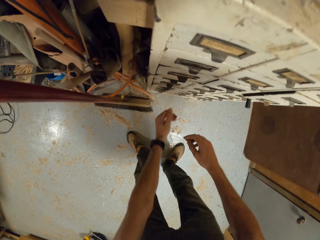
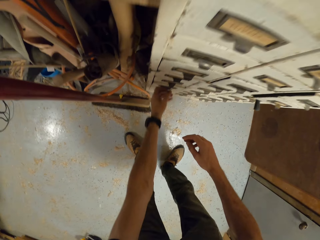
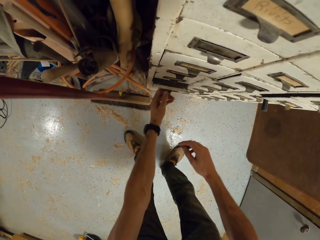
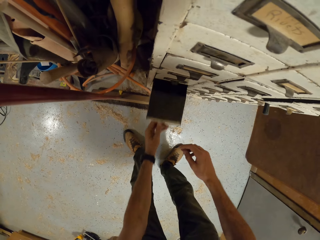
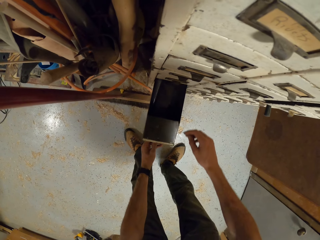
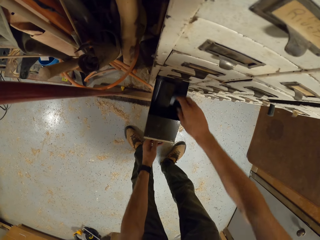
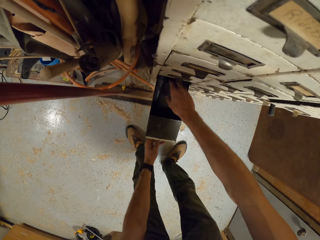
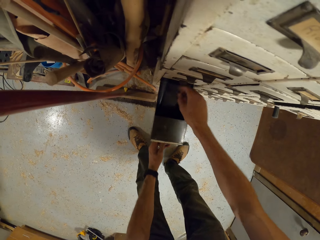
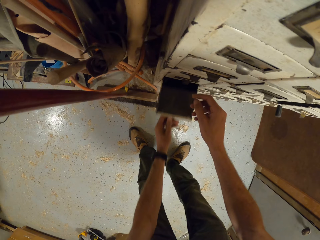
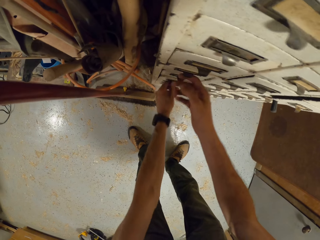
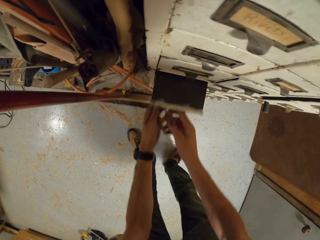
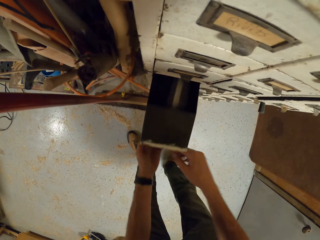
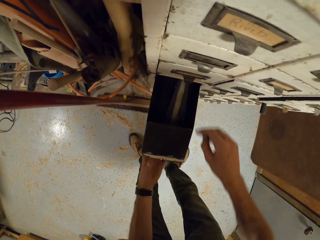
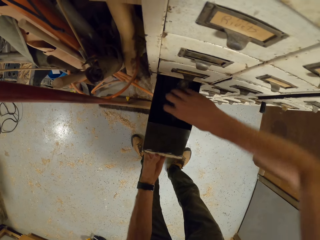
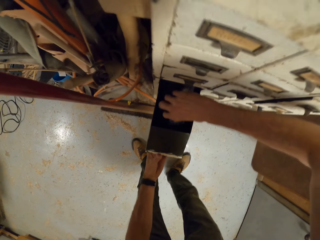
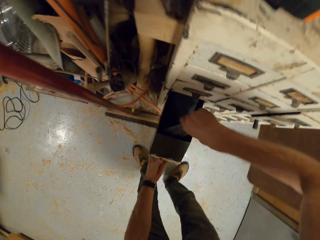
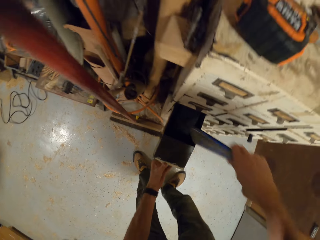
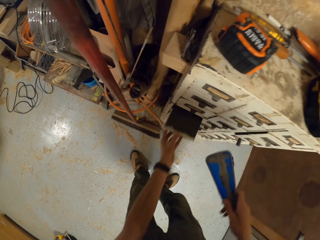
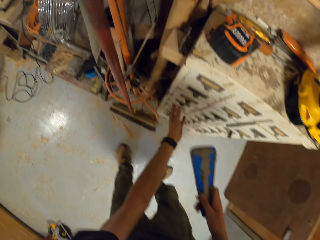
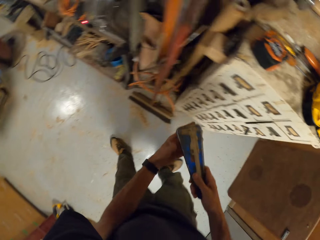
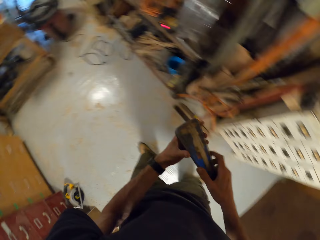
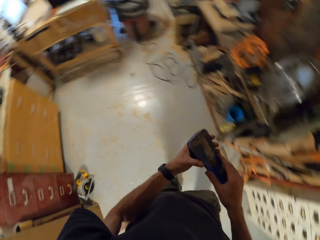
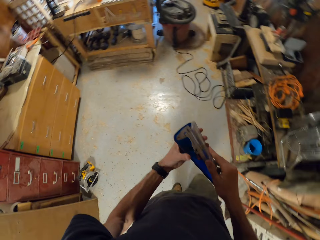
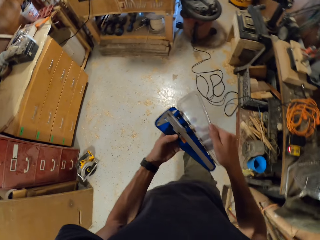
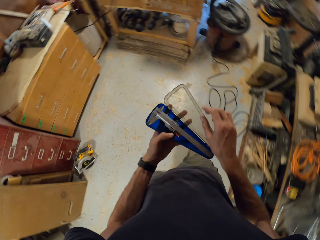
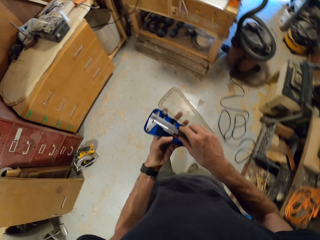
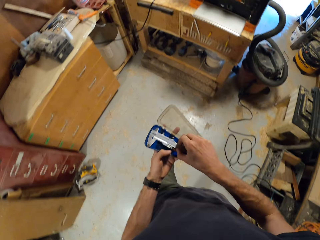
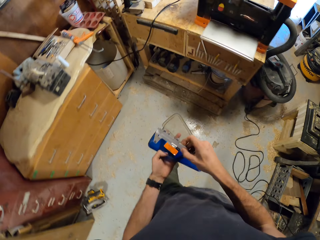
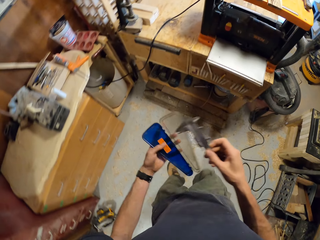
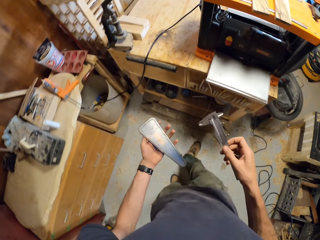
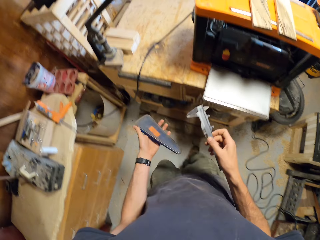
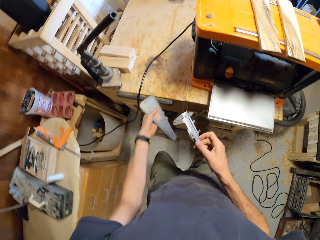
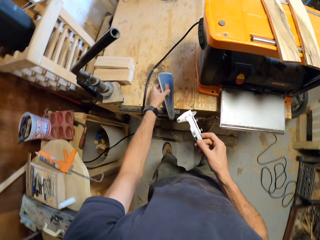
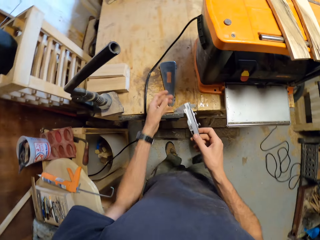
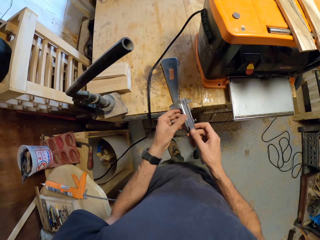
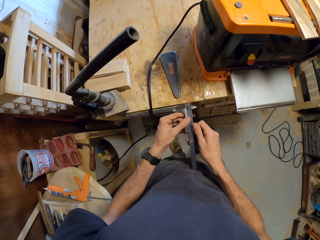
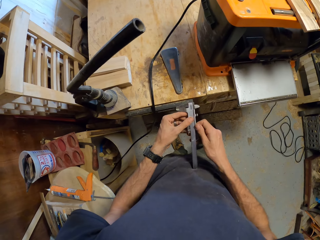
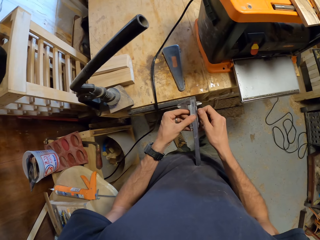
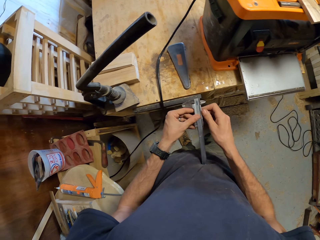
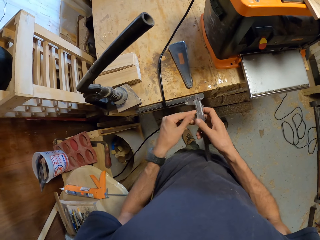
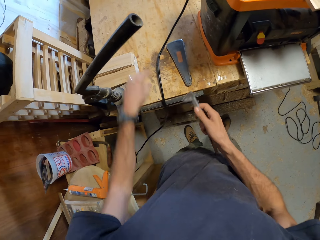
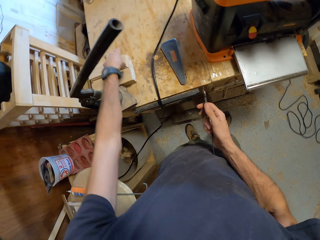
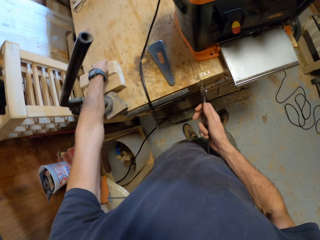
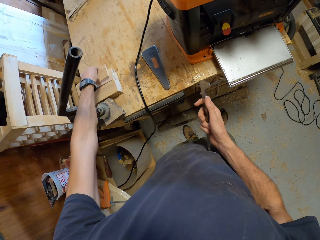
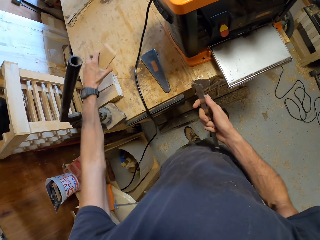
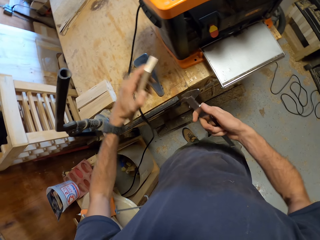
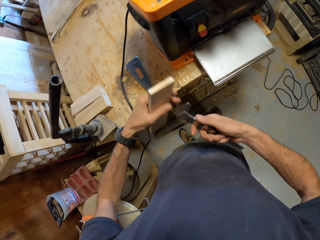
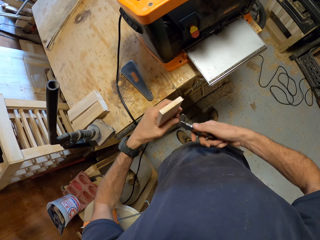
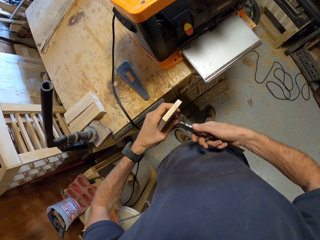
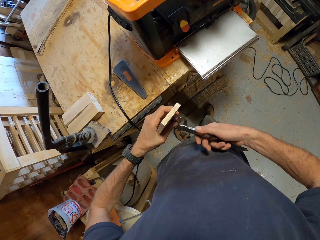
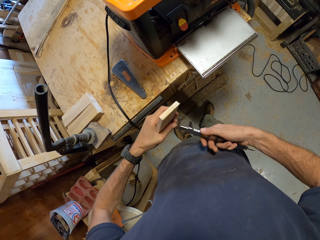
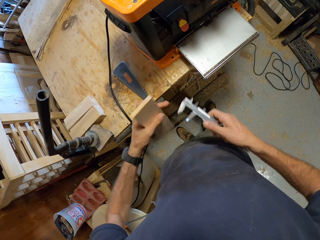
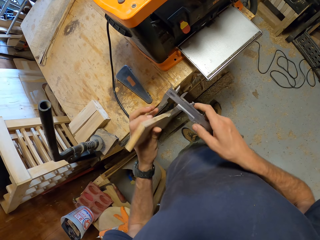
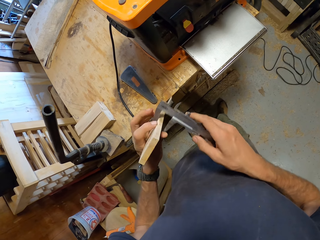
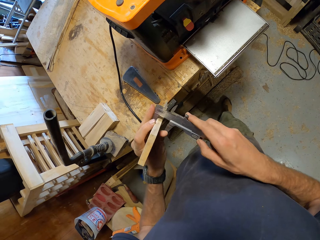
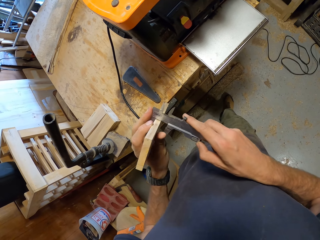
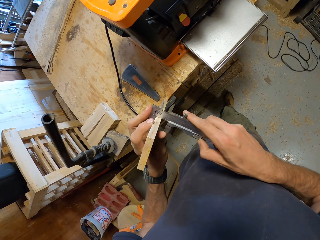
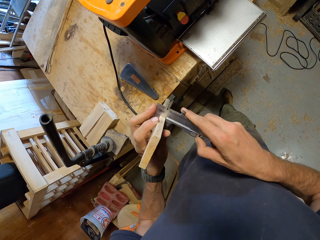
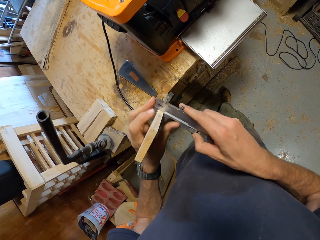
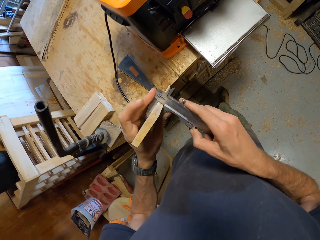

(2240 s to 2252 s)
The camera wearer opens another drawer with his left hand. He closes the drawer with his left hand. He opens another drawer with both hands. He picks out a Vernier caliper case from the drawer with his right hand. He closes the drawer with his left hand. He takes out the Vernier caliper with his right hand. He drops the case in his left hand on the table. He adjusts the Vernier caliper with both hands. He picks a wood from the table with his left hand. He measures the wood in his left hand with the Vernier caliper.

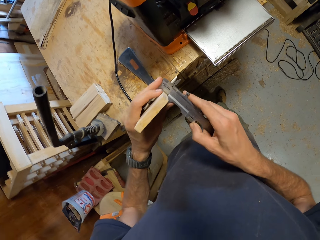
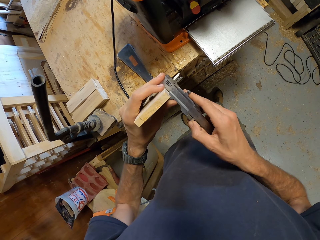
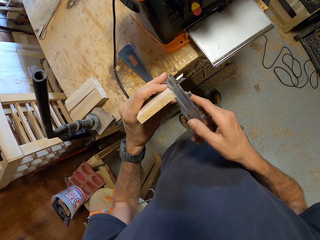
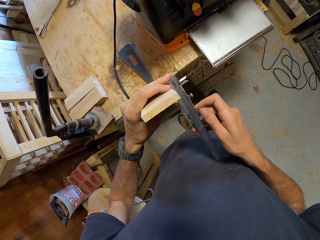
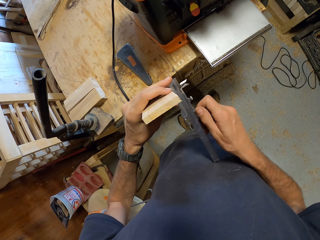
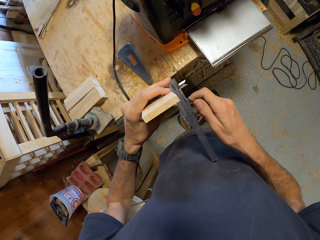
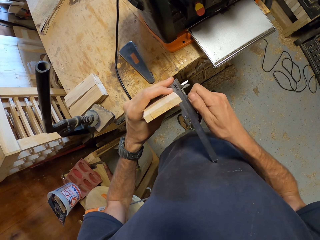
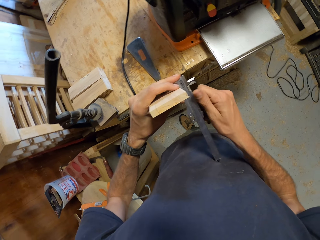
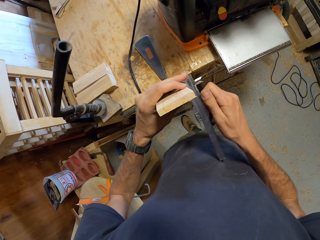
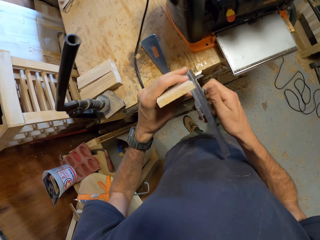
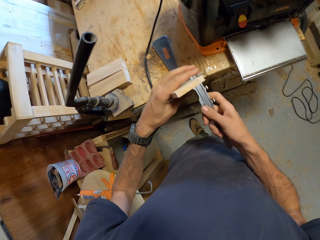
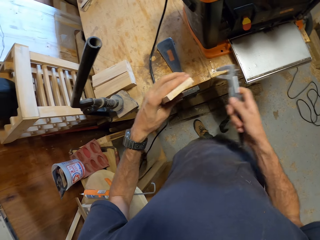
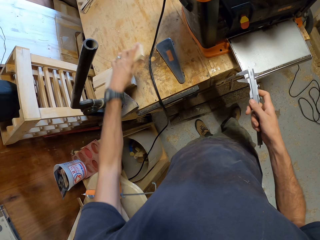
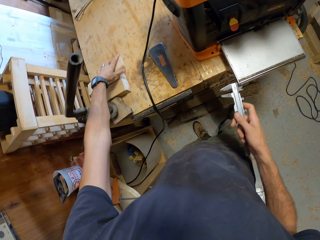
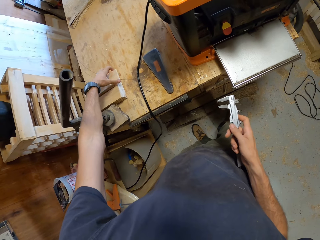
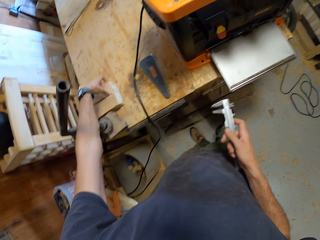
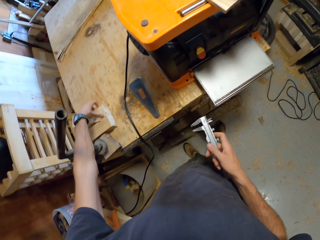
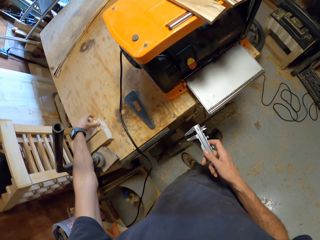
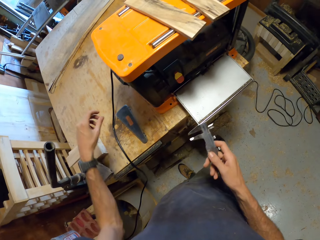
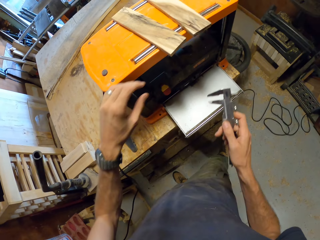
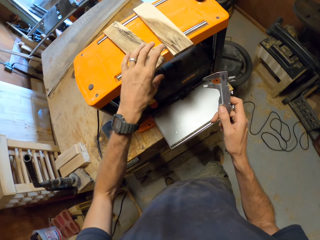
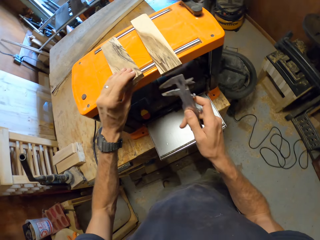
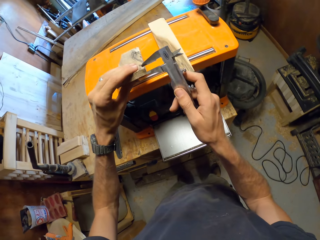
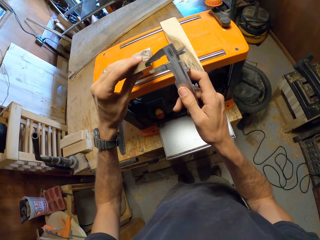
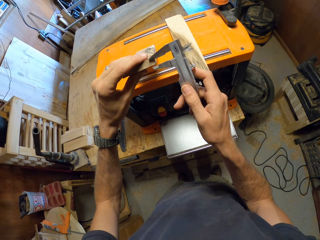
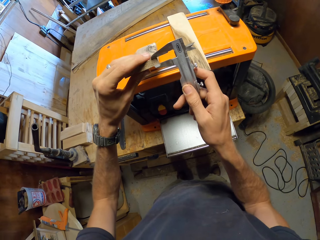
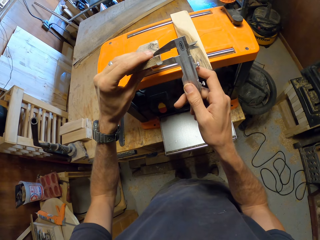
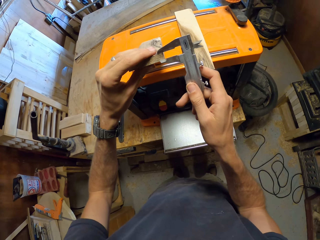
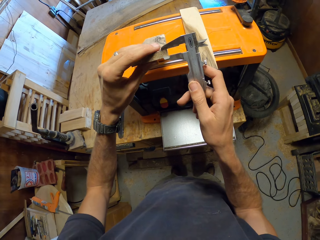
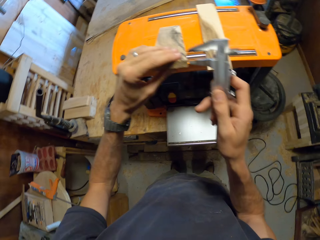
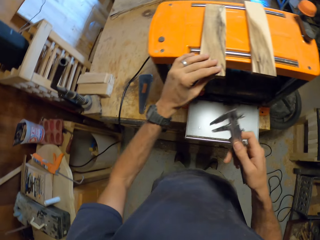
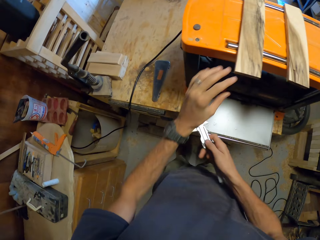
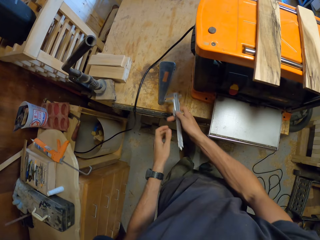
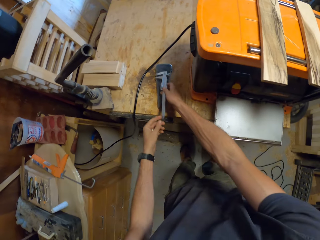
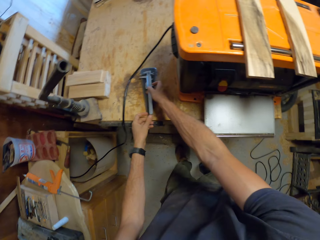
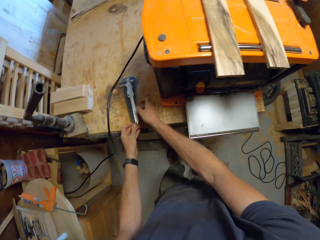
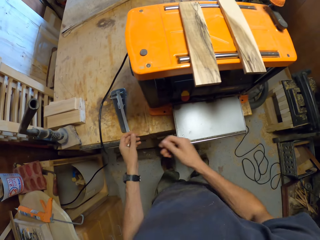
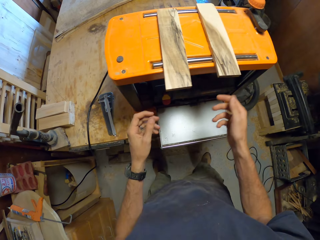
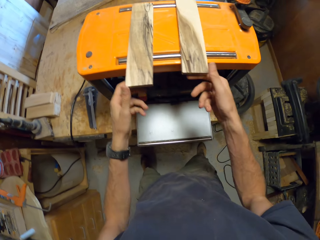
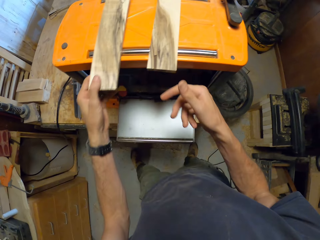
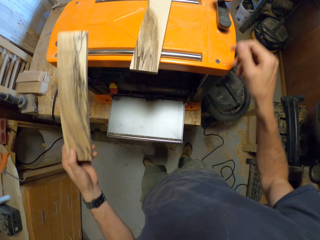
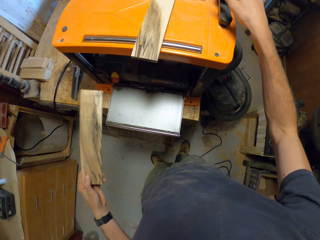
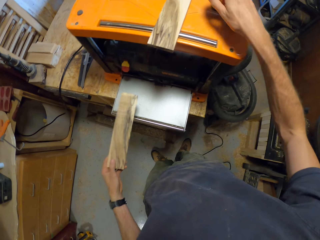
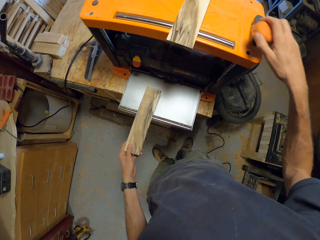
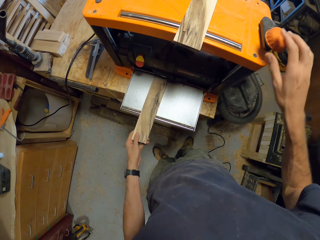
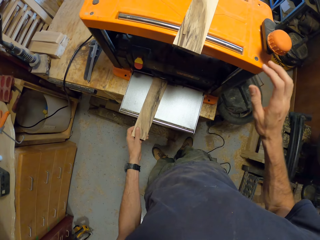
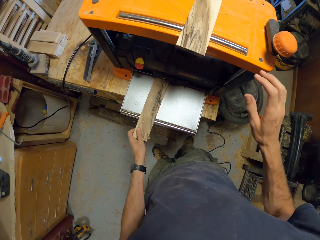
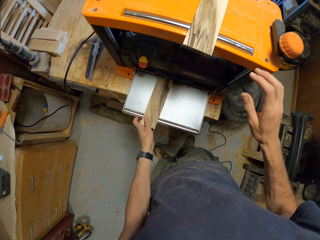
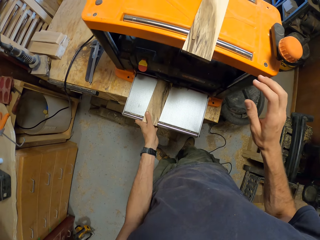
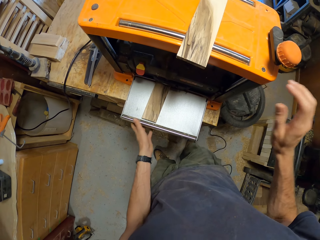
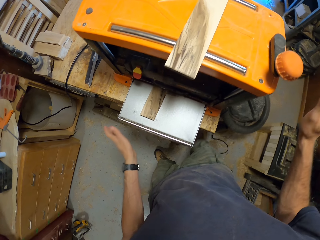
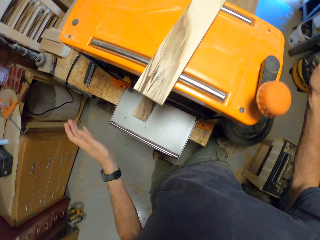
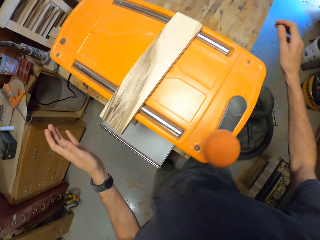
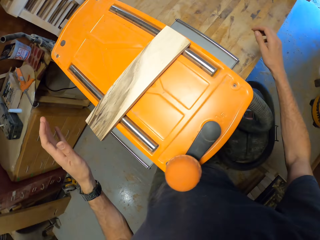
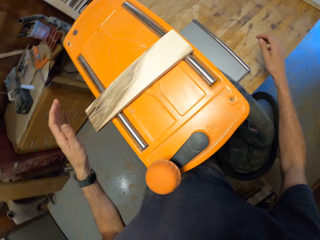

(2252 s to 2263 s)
The camera wearer measures a piece of wood with a ruler or Vernier caliper. He drops the wood on the table with his left hand. He picks one of the woods on the machine with his left hand. He measures the wood with the Vernier caliper. He drops the wood on the machine. He drops the Vernier caliper on the table. He picks one of the woods on the machine with his left hand. He operates the machine with his right hand. He puts the wood into the machine with his left hand.
